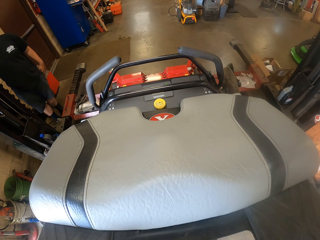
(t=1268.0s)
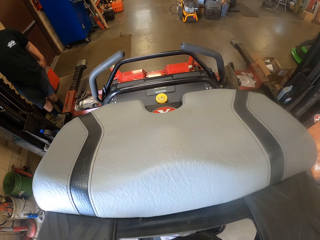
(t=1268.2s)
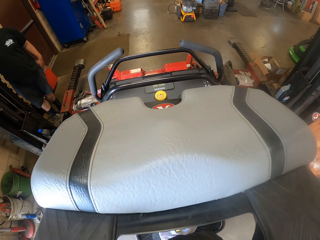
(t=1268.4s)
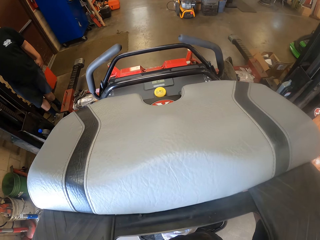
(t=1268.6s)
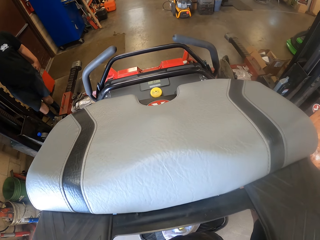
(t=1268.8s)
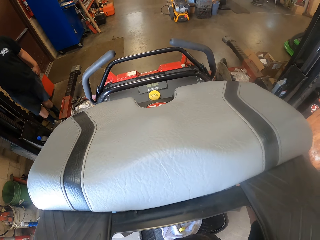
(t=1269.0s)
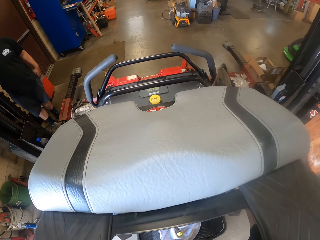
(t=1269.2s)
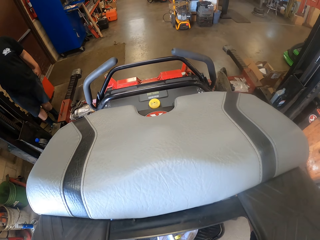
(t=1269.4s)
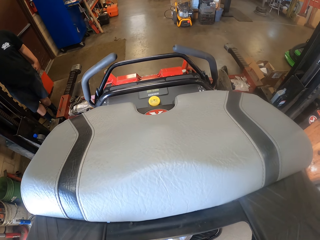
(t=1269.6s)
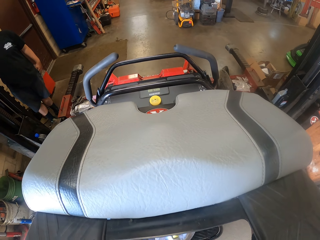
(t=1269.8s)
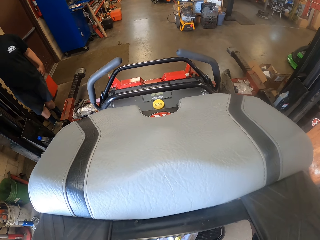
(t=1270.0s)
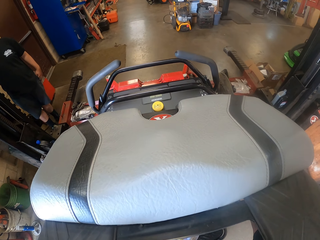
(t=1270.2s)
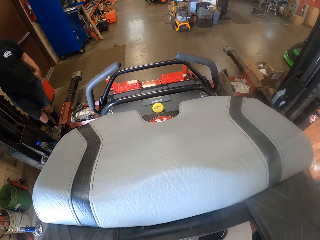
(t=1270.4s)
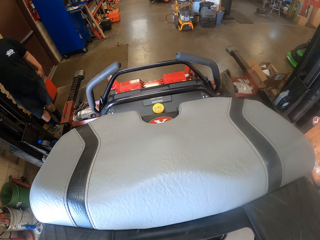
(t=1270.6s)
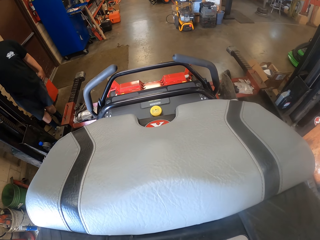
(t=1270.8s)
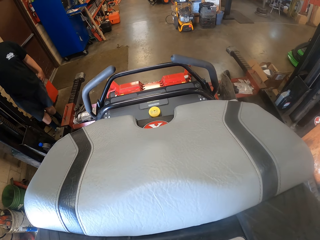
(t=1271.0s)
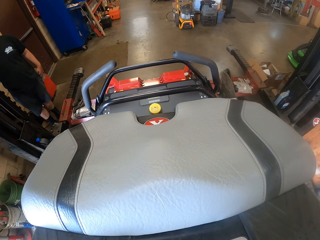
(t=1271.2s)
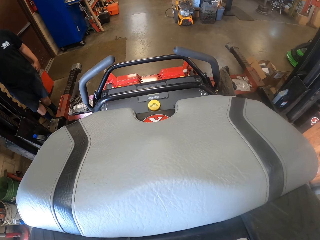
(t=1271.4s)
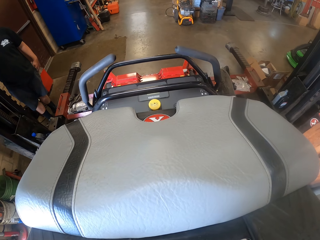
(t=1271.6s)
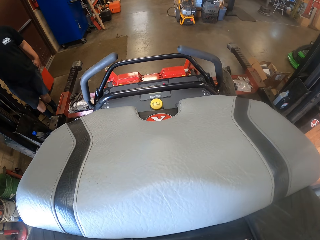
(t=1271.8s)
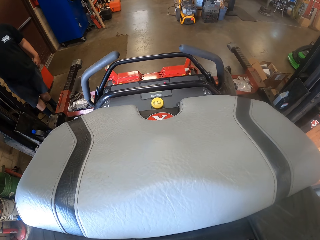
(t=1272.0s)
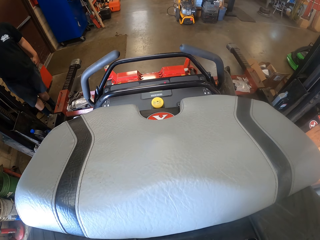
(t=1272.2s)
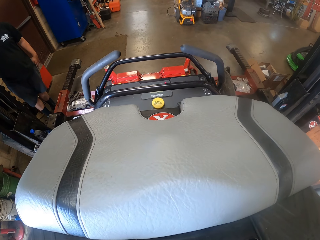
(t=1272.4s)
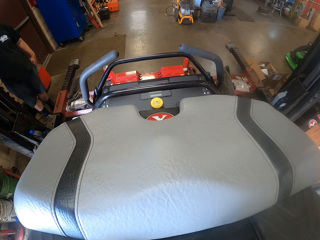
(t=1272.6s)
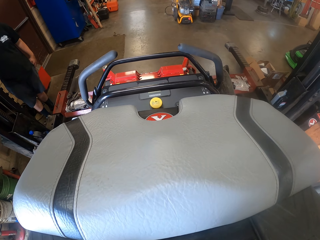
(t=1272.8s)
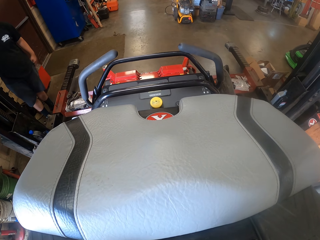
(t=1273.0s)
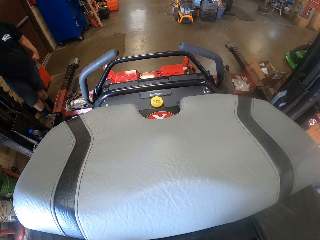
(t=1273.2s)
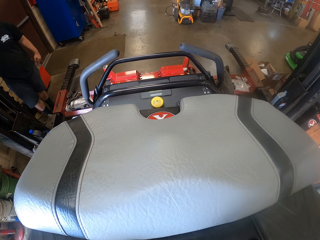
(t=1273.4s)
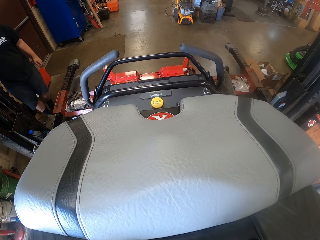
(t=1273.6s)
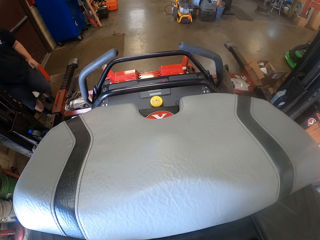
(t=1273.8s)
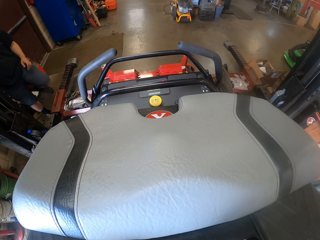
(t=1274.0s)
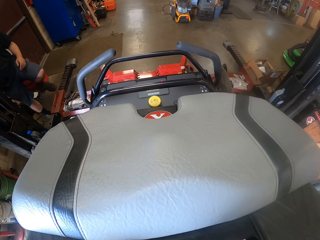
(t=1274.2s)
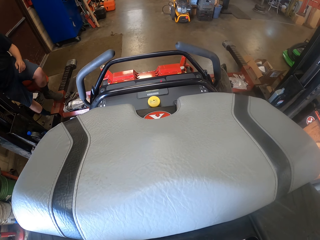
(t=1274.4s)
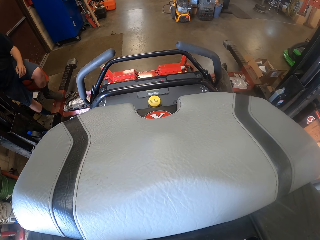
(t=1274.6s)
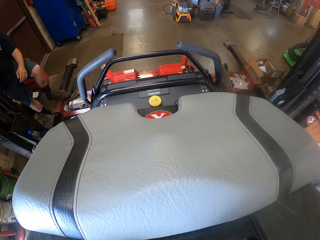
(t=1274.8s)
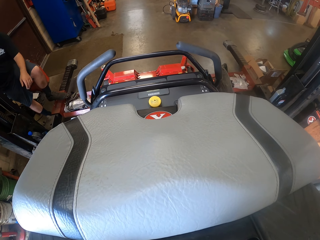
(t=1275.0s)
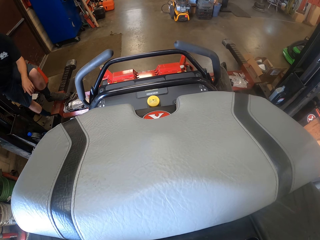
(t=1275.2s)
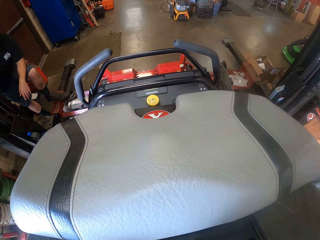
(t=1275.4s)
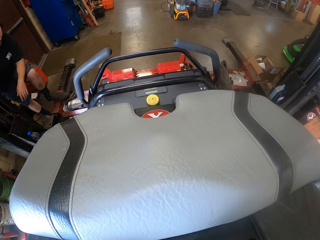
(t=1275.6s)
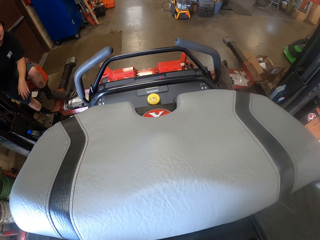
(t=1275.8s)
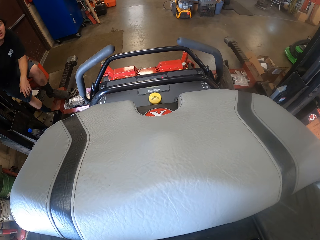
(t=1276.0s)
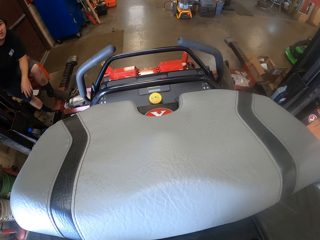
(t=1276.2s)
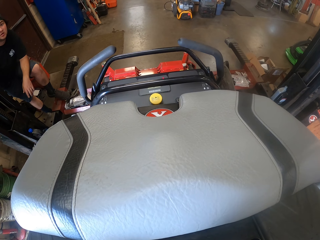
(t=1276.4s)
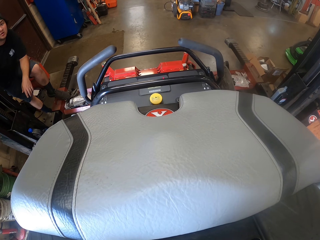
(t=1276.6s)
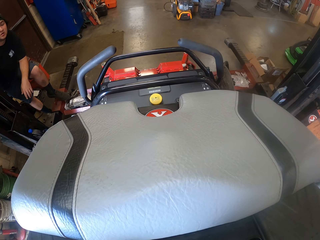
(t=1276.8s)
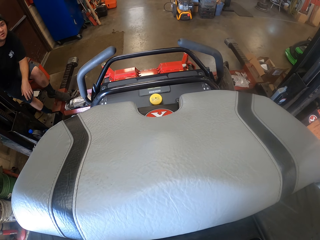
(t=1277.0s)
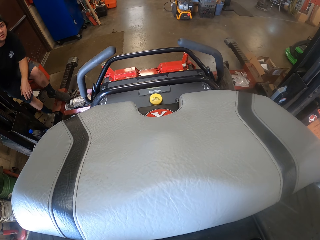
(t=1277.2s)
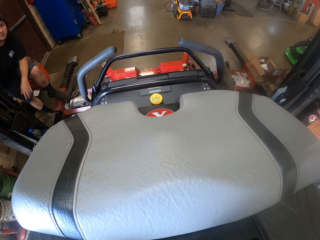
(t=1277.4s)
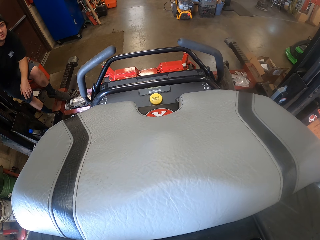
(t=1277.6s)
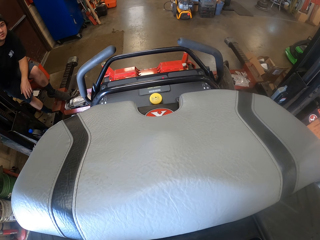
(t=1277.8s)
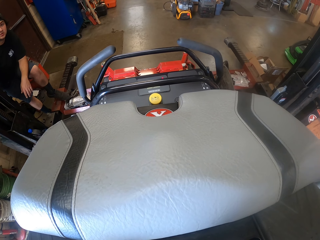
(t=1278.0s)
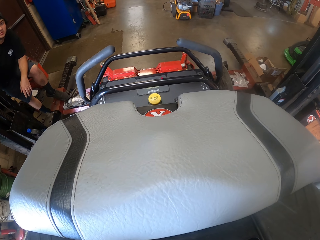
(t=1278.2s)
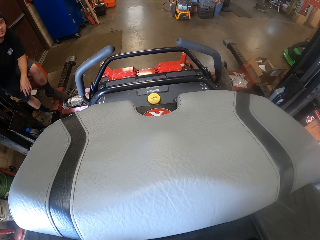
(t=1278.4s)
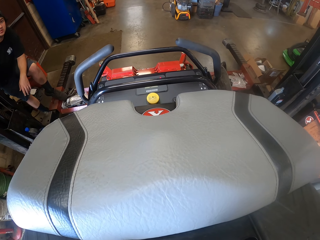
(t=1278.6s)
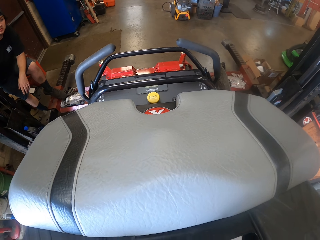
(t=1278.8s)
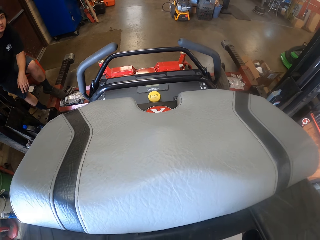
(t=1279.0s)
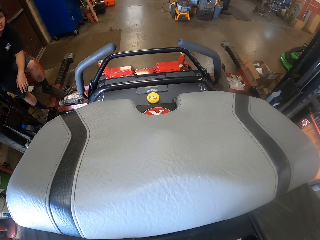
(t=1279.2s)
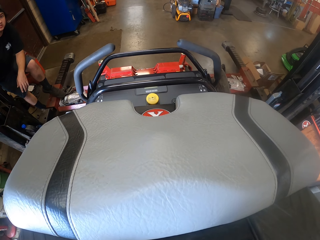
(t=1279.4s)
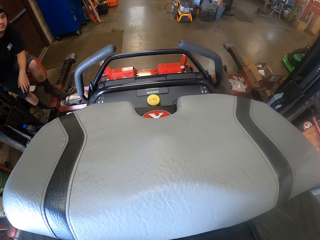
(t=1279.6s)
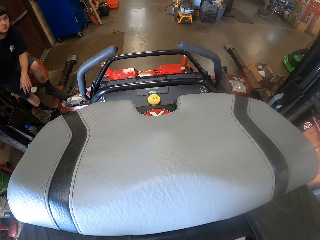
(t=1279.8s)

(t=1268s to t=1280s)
The camera wearer looks at the mower. An apprentice places his left leg on the auto lift.

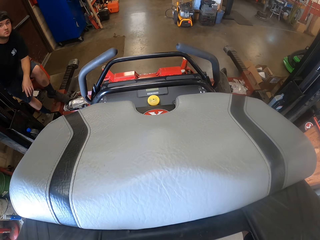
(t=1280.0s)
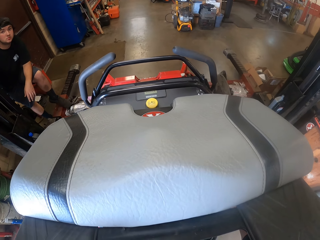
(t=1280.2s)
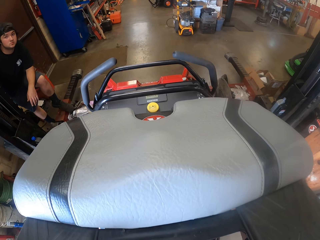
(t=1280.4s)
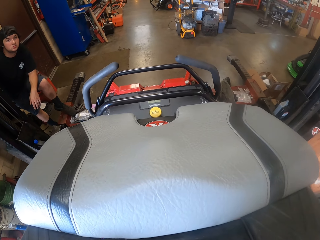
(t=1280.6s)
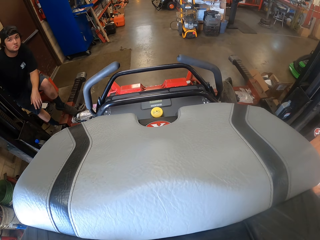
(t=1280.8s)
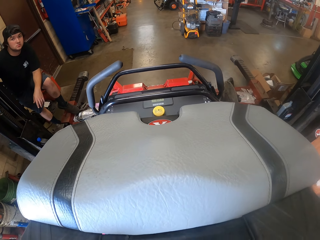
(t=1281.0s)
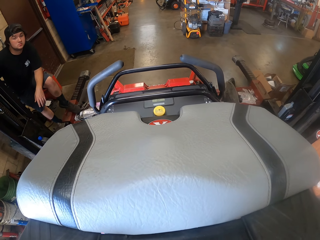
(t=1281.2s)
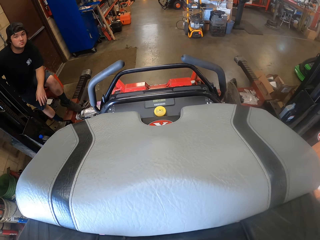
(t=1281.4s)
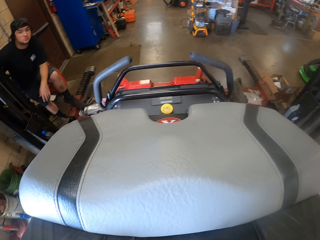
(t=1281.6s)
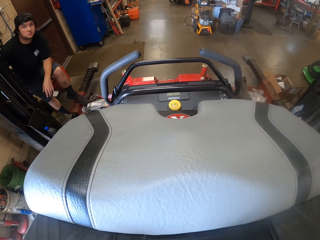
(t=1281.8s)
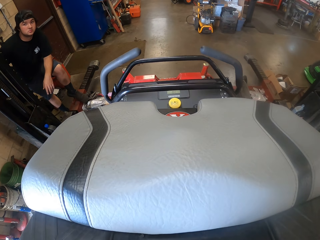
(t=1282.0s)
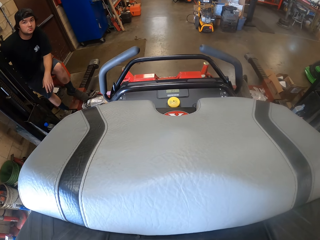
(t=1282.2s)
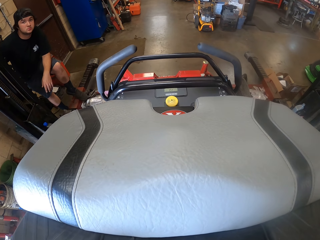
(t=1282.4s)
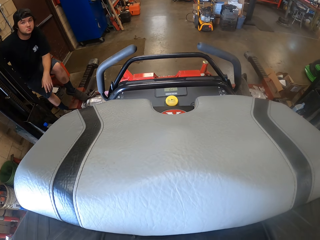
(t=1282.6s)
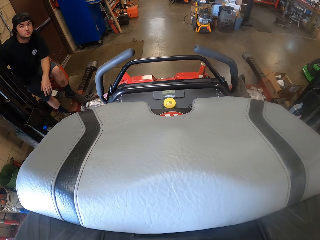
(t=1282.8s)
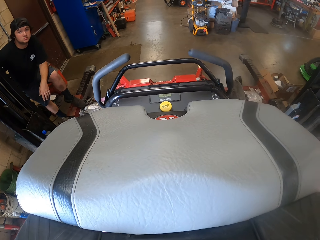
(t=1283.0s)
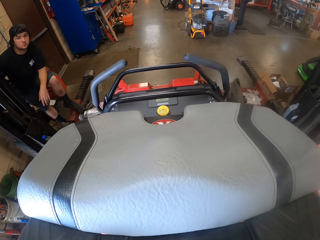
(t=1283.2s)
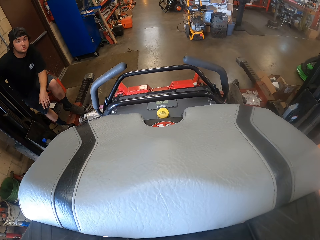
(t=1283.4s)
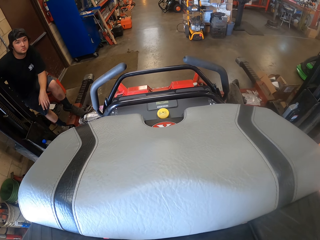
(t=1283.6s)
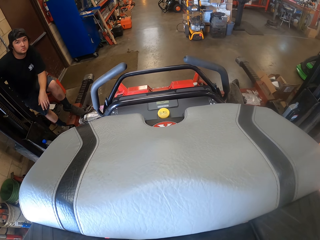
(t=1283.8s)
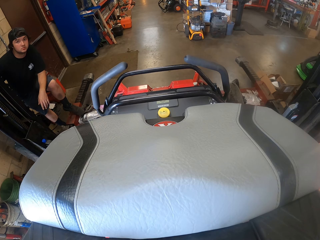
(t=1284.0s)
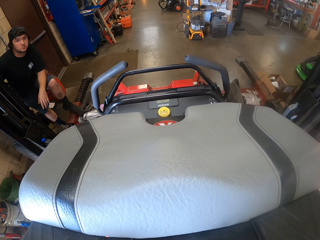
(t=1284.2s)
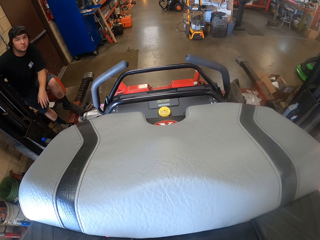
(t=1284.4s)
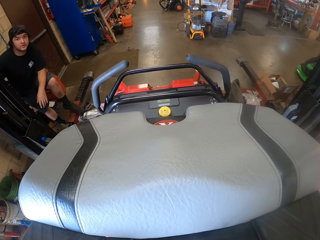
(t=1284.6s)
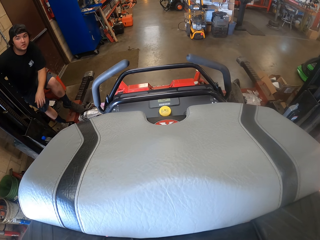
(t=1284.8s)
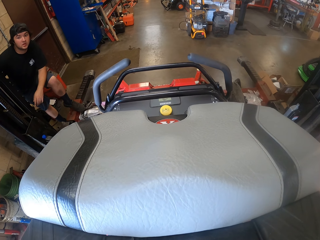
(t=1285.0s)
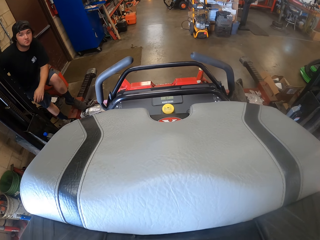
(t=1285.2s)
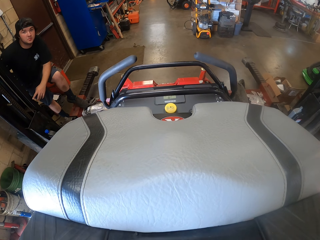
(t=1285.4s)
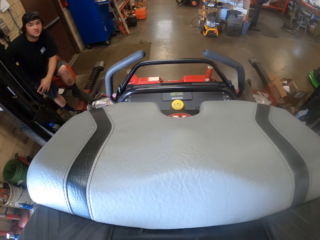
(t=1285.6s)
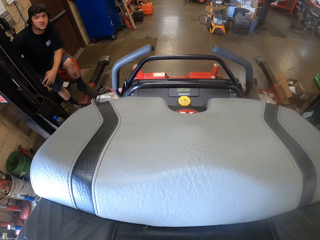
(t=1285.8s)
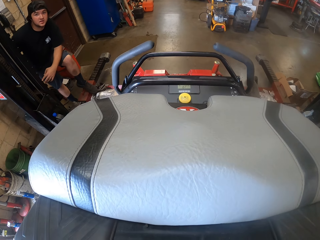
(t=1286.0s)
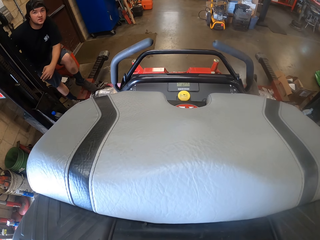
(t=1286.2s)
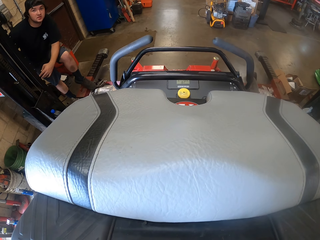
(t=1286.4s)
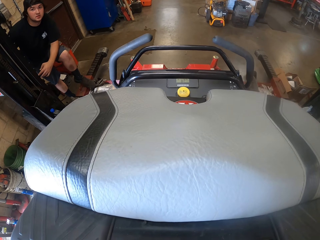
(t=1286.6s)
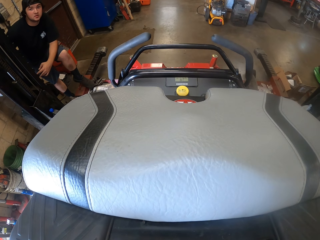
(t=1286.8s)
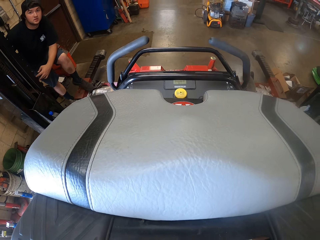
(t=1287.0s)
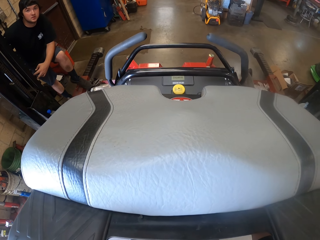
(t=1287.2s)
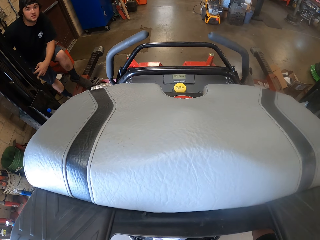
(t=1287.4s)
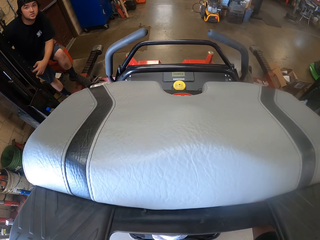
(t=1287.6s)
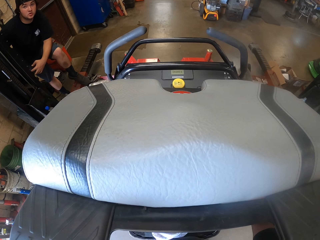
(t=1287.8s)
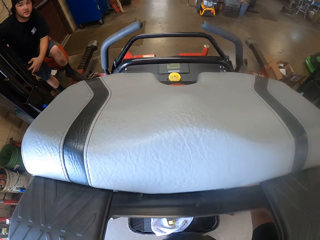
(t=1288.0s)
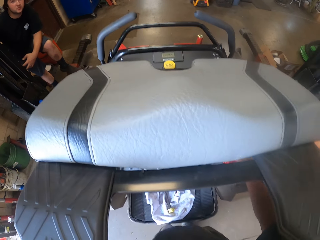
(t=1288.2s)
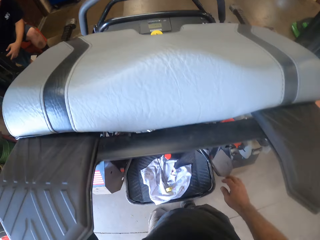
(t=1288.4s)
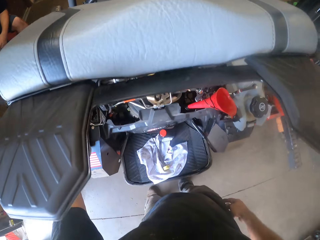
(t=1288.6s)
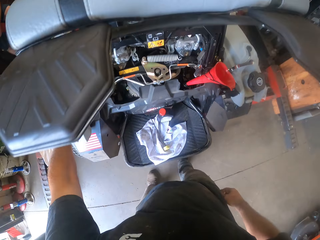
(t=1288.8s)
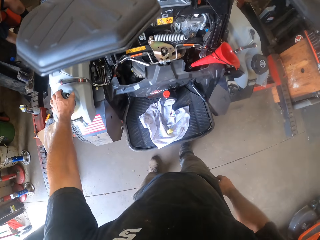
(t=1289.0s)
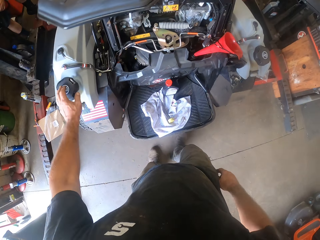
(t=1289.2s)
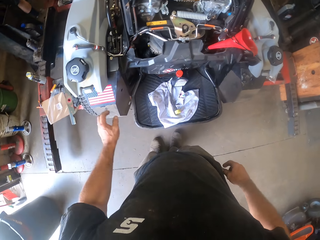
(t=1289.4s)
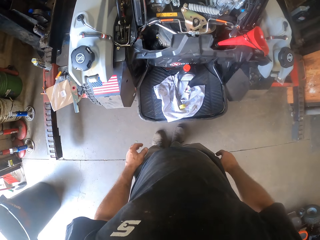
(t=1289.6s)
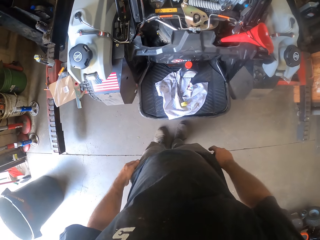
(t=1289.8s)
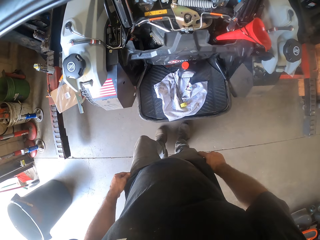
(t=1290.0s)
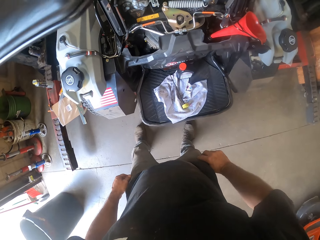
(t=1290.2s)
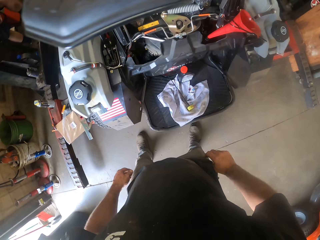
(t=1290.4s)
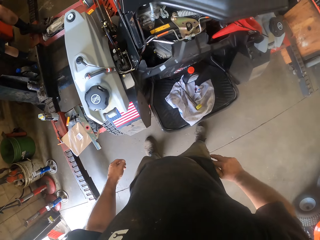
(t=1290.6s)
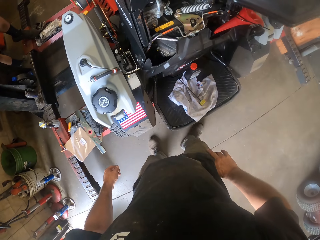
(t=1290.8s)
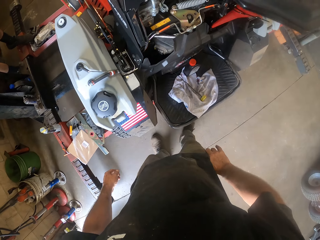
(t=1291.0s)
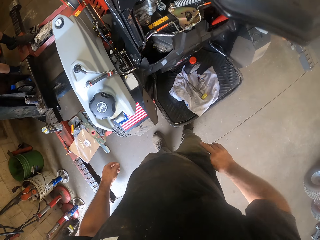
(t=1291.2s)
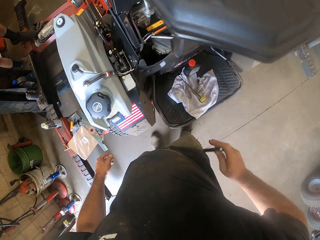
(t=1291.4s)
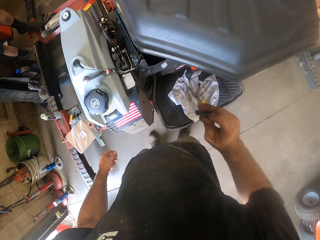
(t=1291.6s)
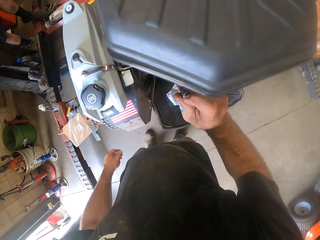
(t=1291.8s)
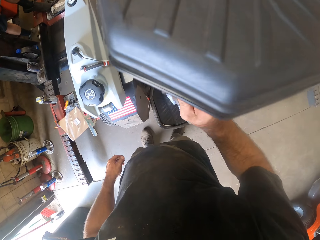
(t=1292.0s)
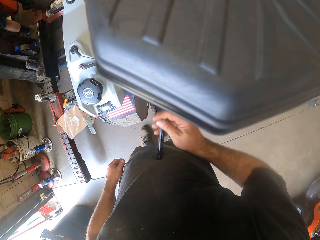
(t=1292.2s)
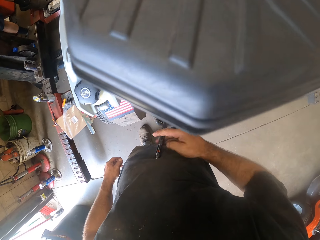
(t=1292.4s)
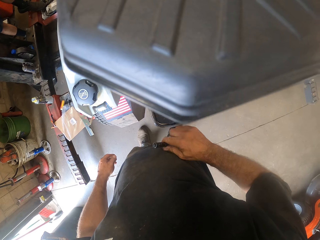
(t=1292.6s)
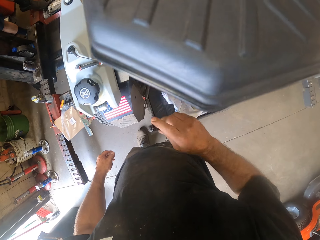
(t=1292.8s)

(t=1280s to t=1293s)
The camera wearer looks at a man. He withdraws his right hand. He drops his left hand. He pulls out a flashlight from his trouser pocket with his right hand.
